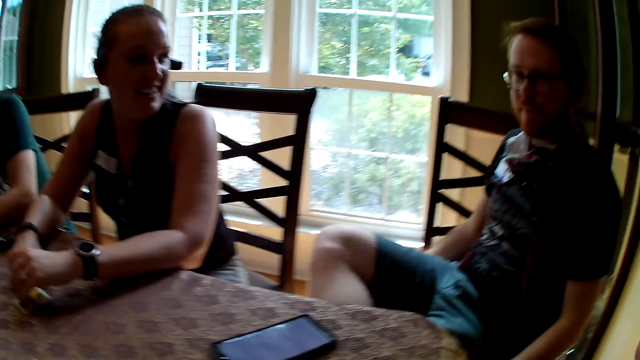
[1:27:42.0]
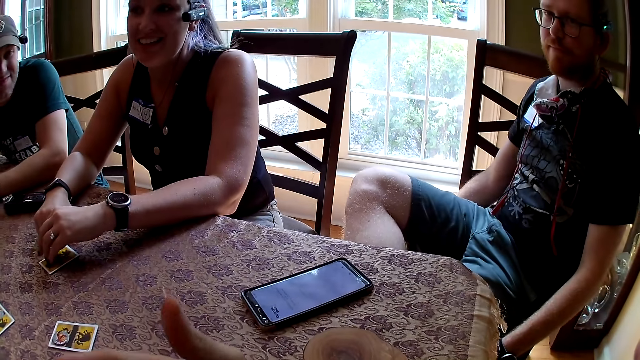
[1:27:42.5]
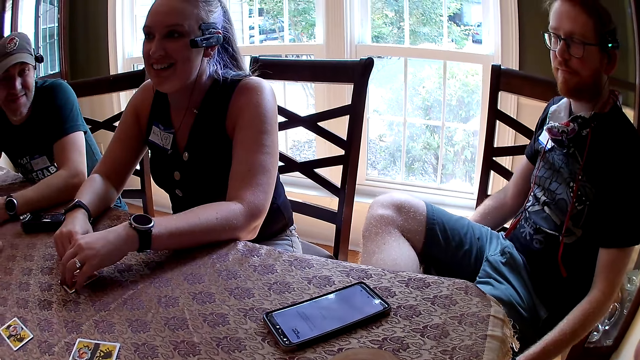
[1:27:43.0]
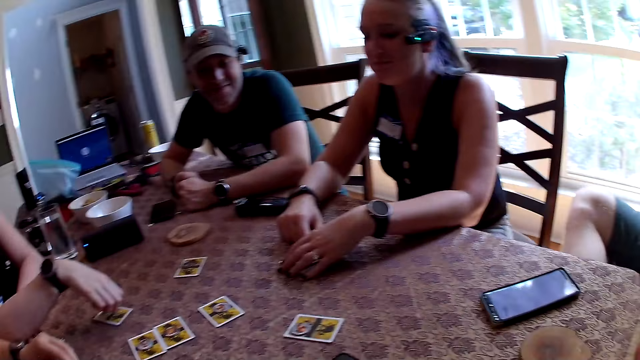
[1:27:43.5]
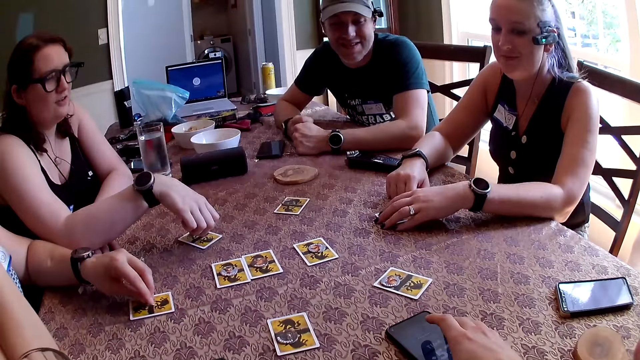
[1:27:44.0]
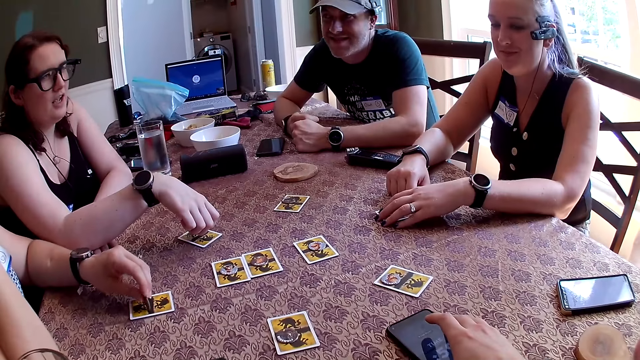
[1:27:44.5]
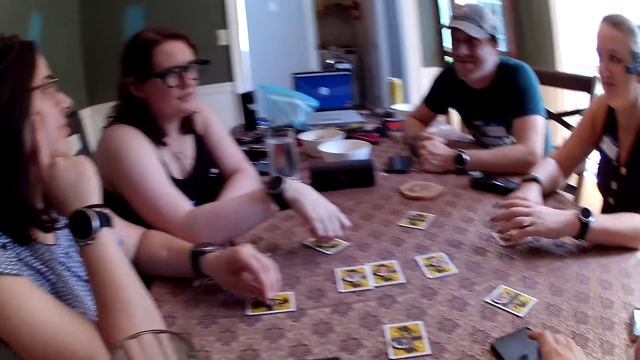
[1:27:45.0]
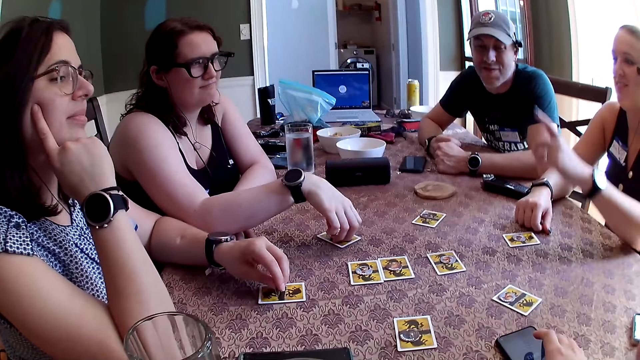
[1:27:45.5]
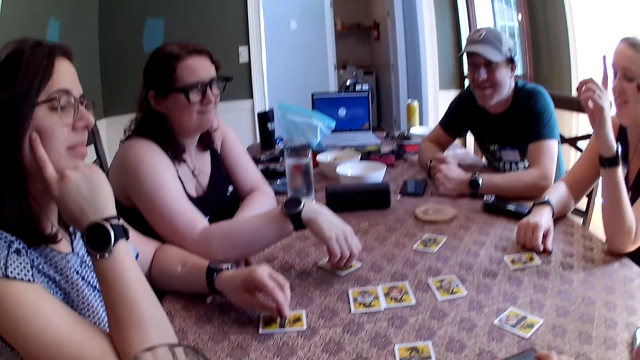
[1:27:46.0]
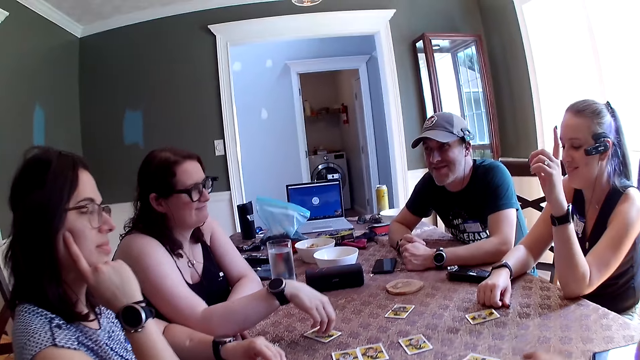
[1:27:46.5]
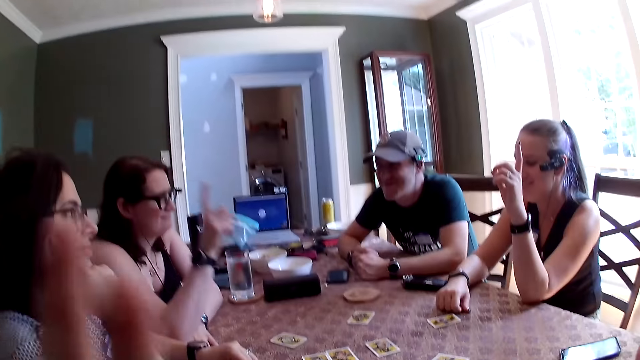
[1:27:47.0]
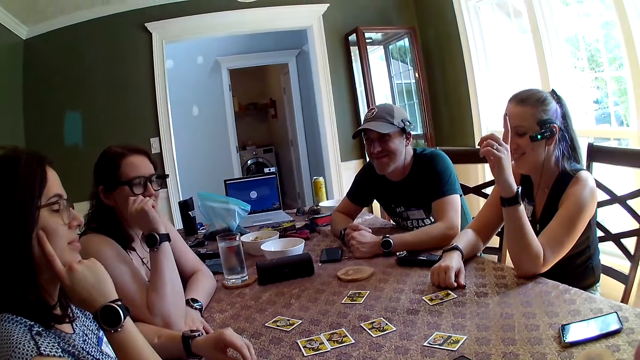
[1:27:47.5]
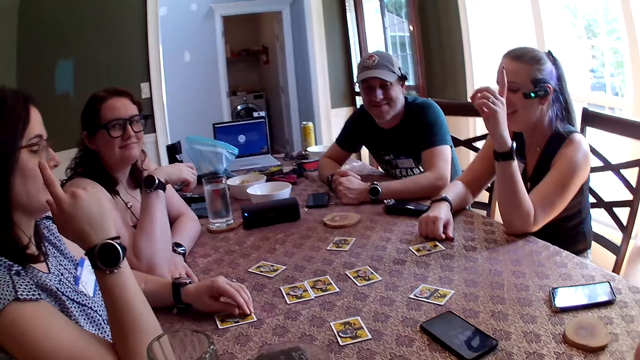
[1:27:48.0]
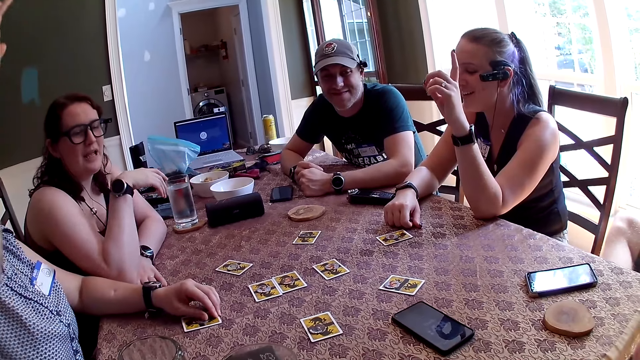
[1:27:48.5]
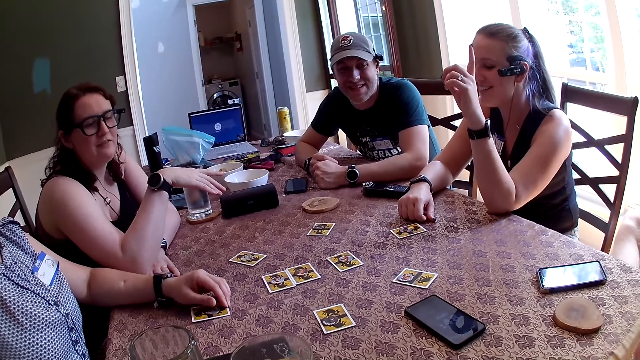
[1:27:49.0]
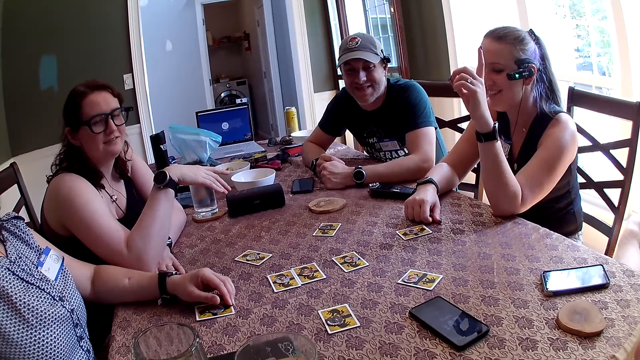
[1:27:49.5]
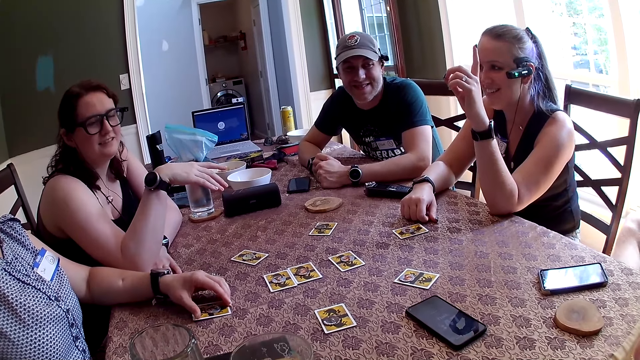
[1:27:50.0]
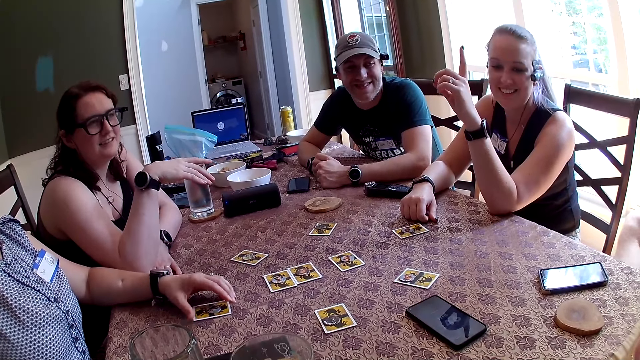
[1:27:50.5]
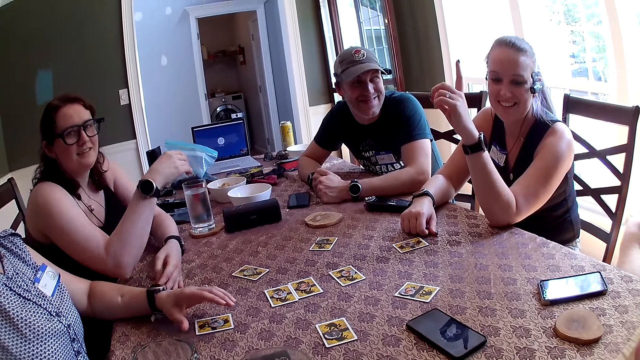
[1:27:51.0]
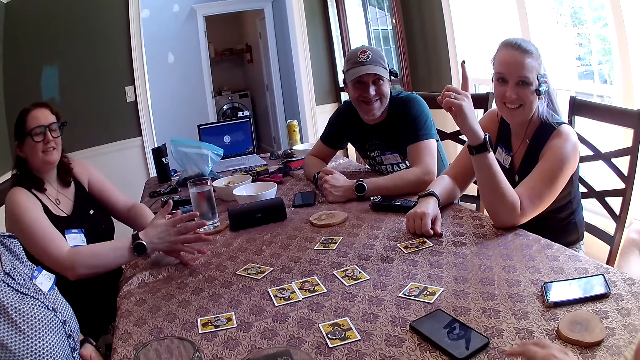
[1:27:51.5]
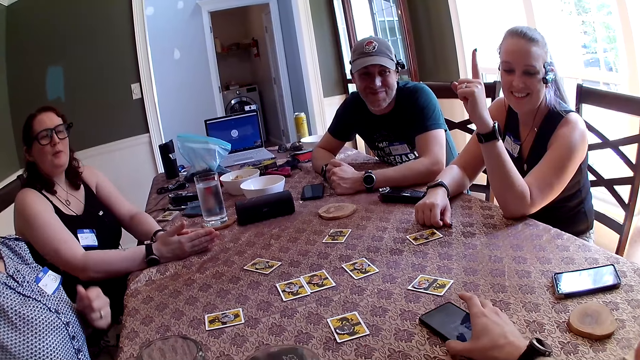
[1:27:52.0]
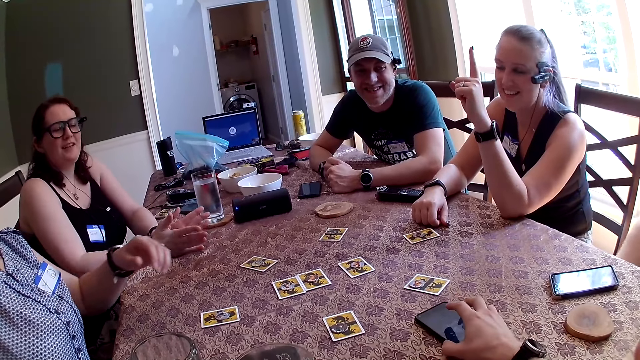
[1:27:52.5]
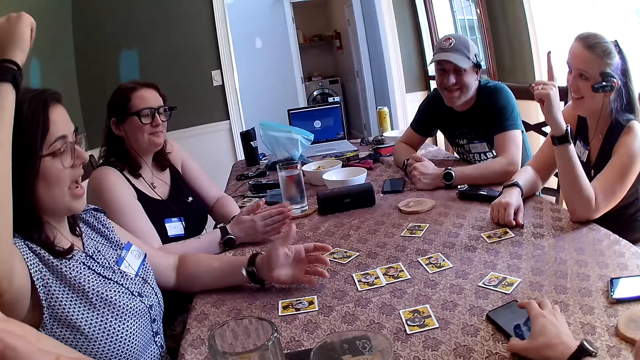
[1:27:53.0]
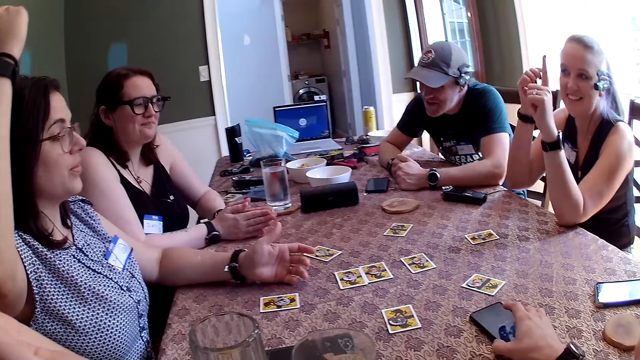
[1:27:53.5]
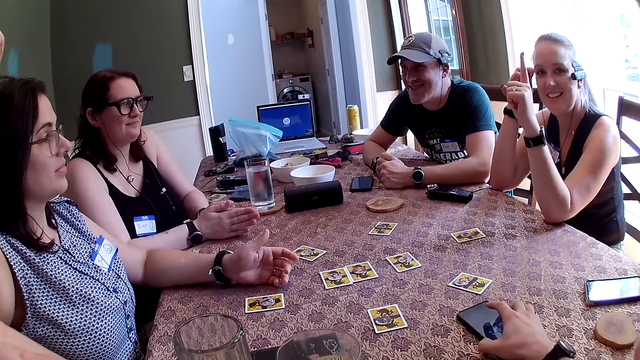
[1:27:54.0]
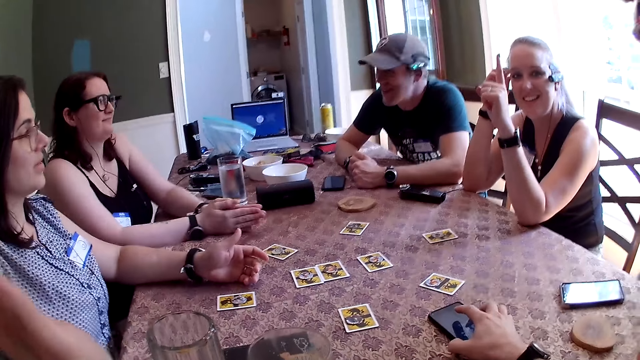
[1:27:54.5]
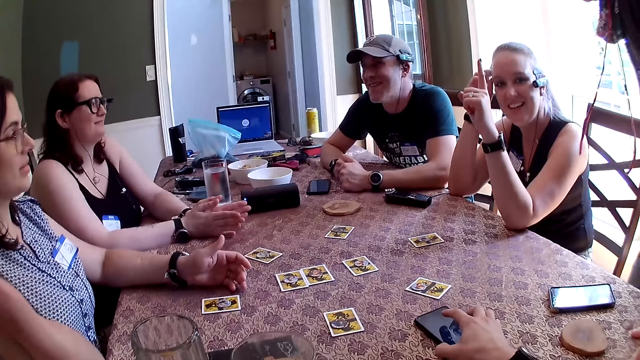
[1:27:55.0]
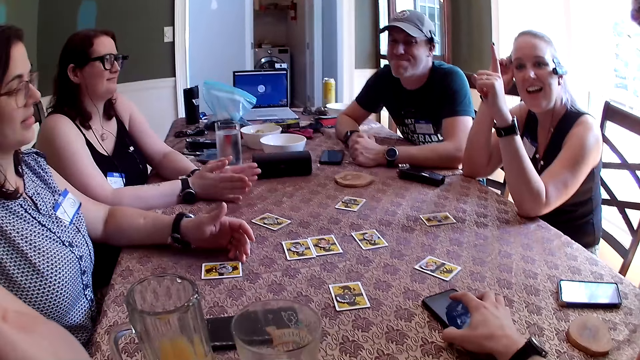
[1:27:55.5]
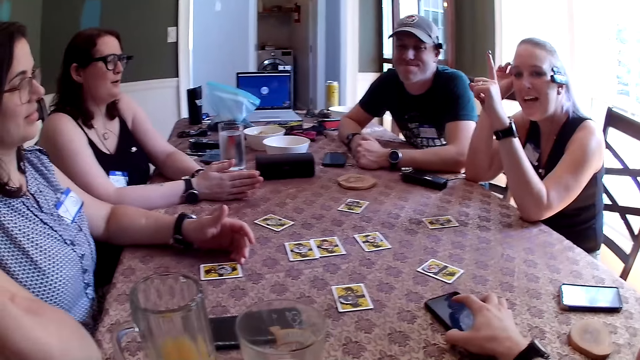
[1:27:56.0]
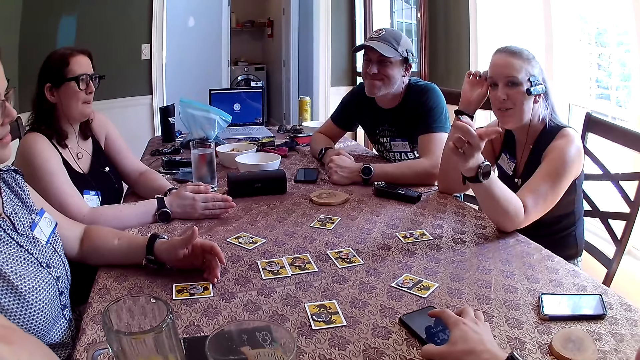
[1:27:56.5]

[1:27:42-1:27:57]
The camera wearer holds his phone with his right hand. He holds his phone with his right hand again. He converses with three women and two men. A woman touches the camera on her head with her left hand.

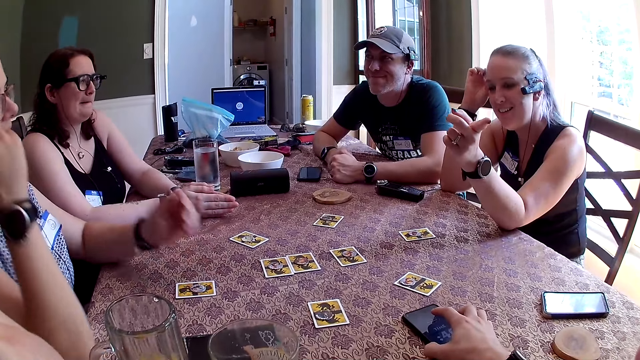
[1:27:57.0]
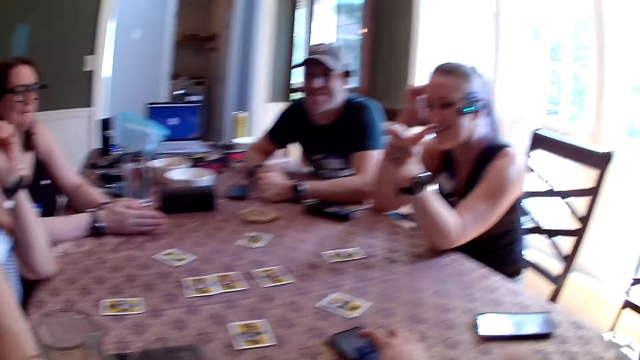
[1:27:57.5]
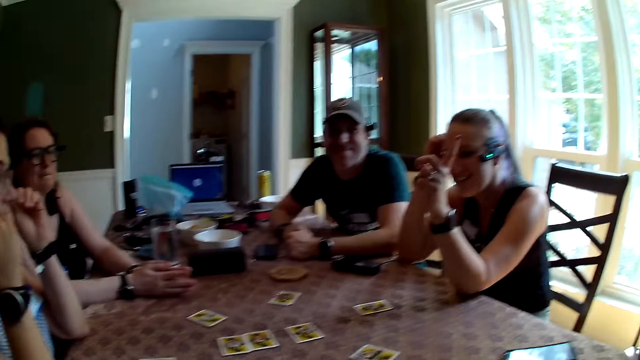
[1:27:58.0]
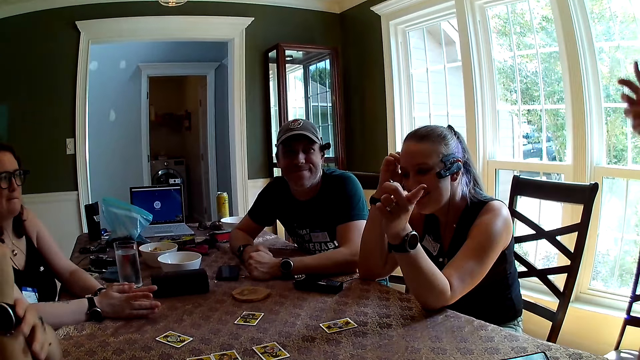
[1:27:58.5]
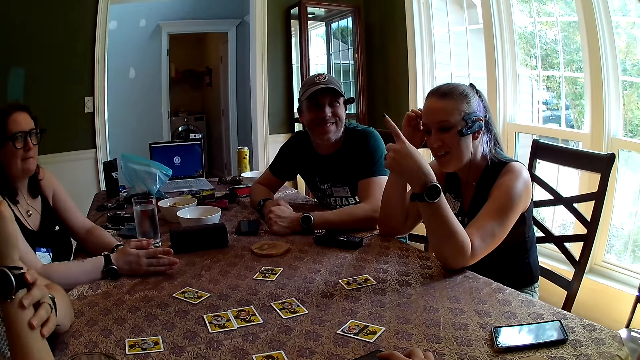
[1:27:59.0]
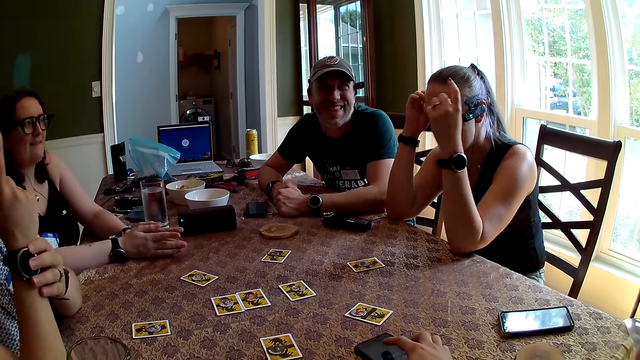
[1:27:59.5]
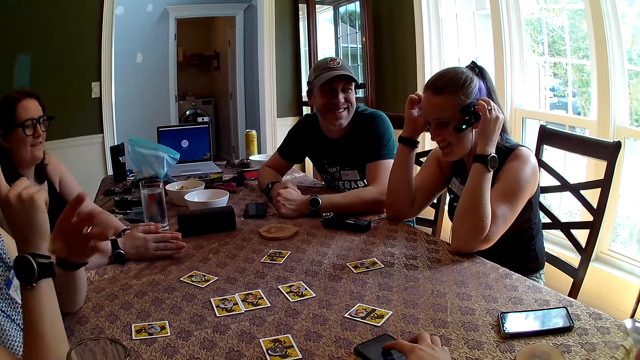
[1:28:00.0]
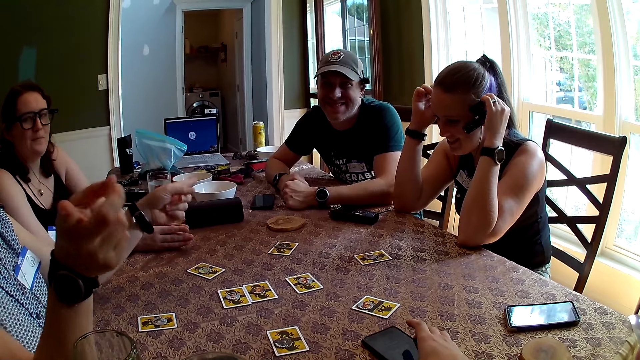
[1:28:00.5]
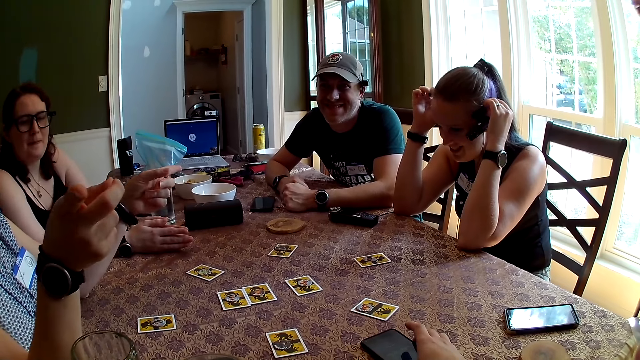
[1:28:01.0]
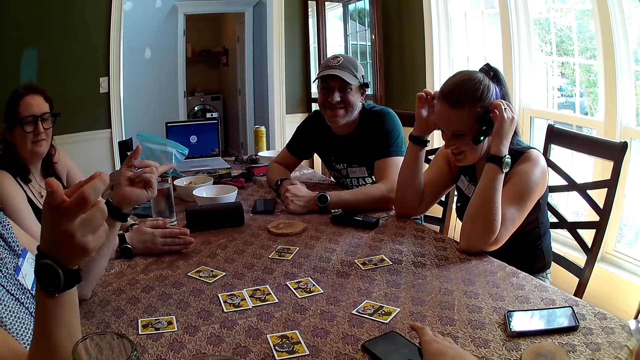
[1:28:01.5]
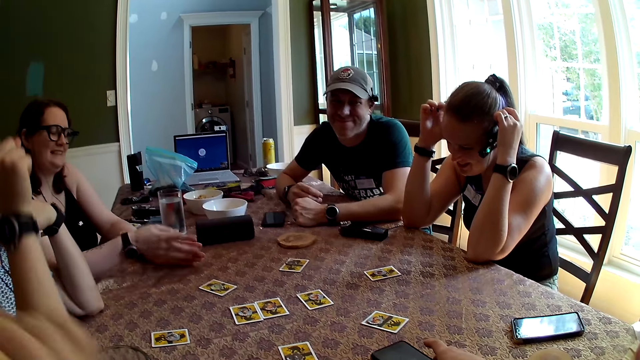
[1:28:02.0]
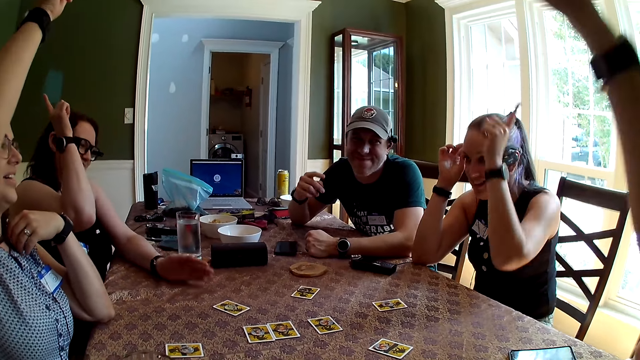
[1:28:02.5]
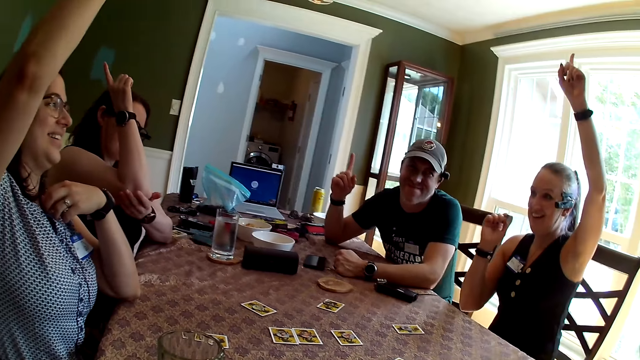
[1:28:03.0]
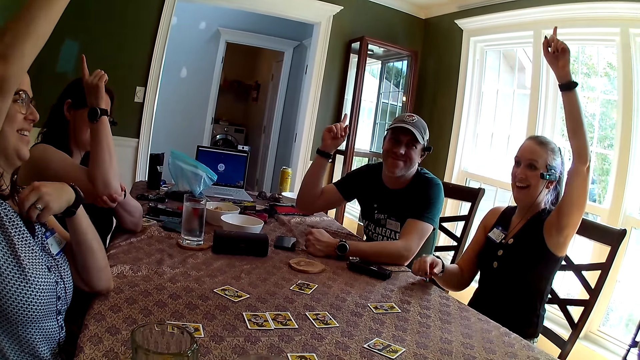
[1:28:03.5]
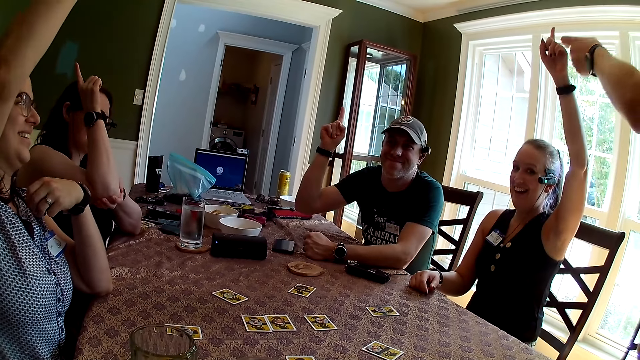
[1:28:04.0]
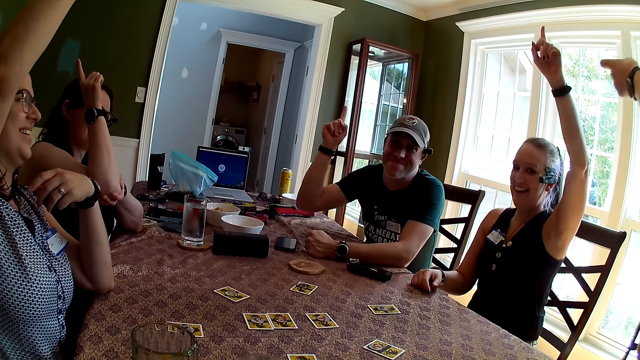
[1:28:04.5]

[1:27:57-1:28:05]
The woman holds the camera on her head with both hands. A woman touches something. The camera wearer converses with three women and two men. They raise a hand with the three women and two men.
